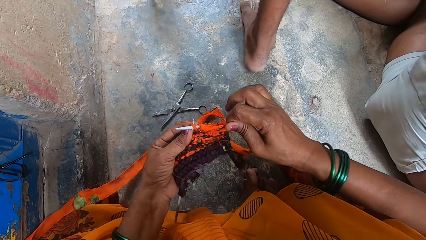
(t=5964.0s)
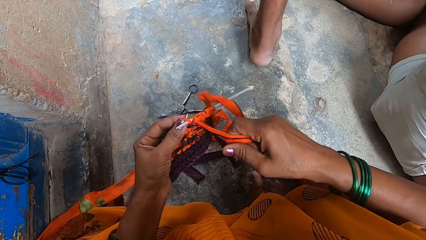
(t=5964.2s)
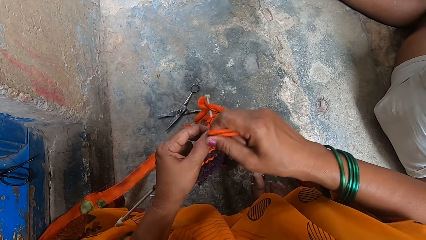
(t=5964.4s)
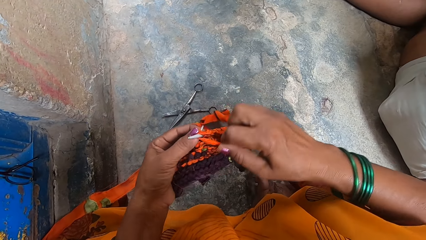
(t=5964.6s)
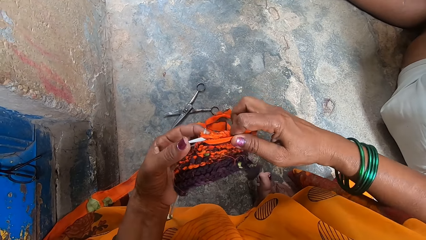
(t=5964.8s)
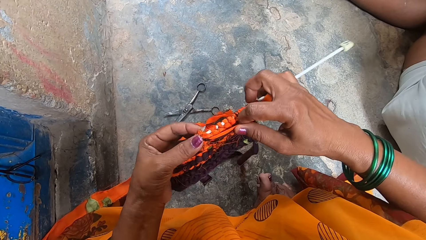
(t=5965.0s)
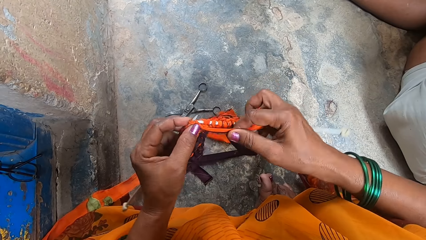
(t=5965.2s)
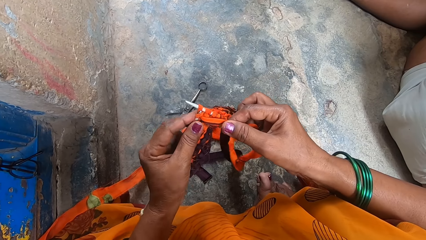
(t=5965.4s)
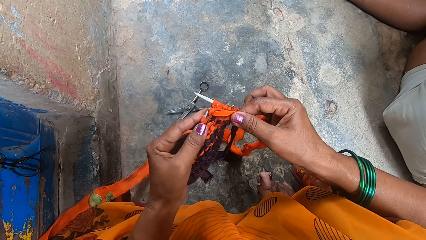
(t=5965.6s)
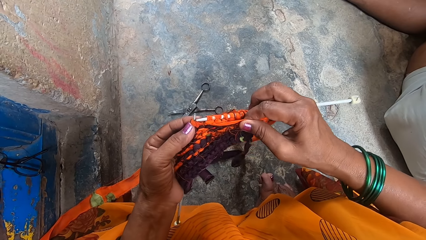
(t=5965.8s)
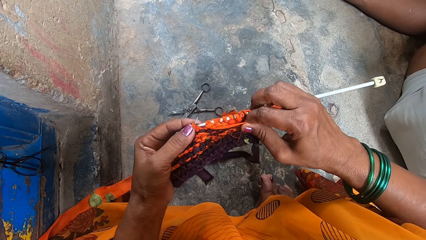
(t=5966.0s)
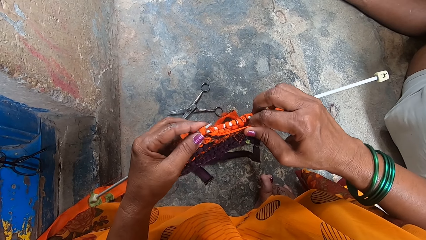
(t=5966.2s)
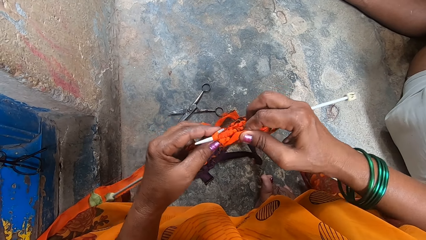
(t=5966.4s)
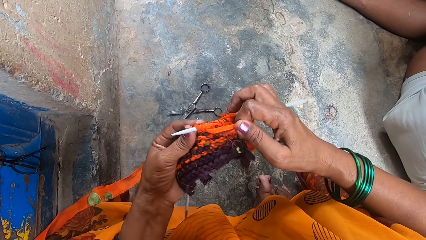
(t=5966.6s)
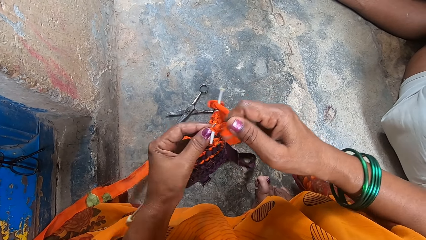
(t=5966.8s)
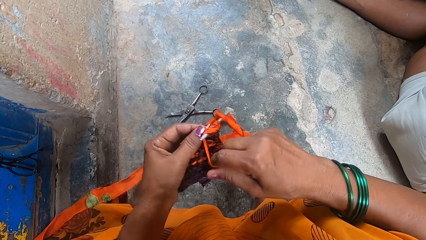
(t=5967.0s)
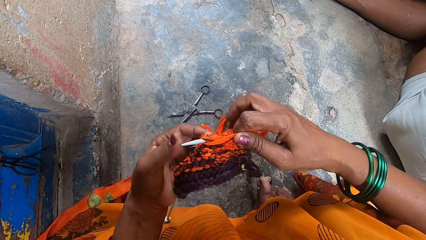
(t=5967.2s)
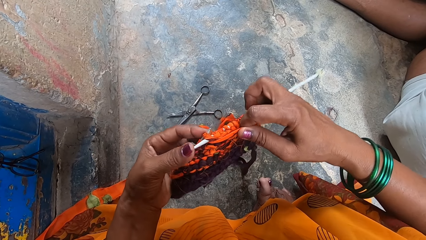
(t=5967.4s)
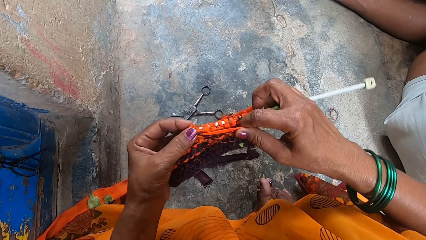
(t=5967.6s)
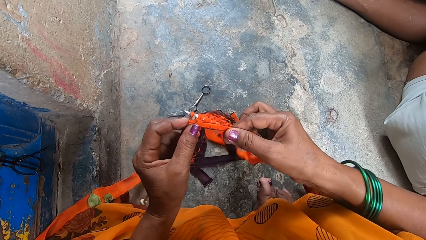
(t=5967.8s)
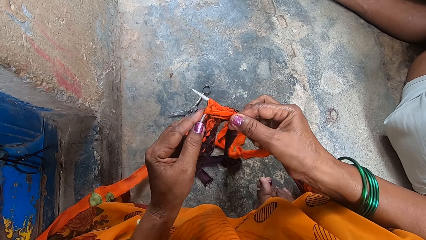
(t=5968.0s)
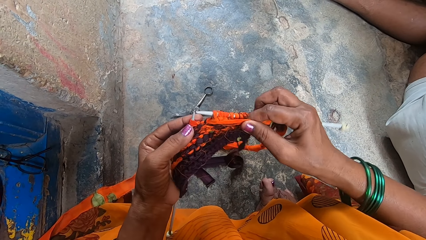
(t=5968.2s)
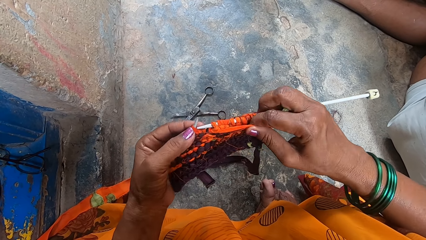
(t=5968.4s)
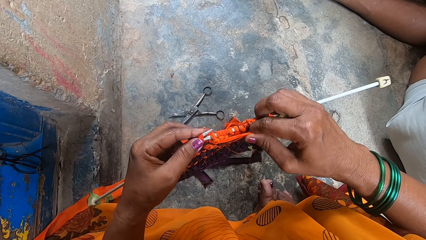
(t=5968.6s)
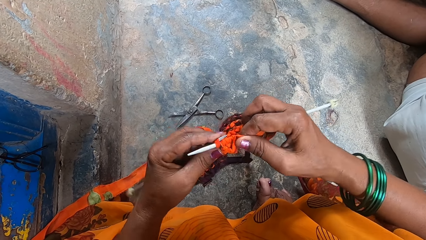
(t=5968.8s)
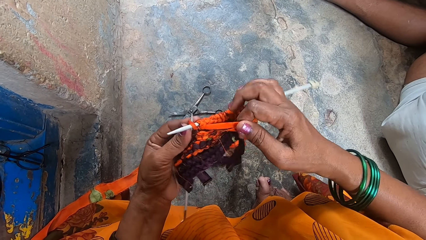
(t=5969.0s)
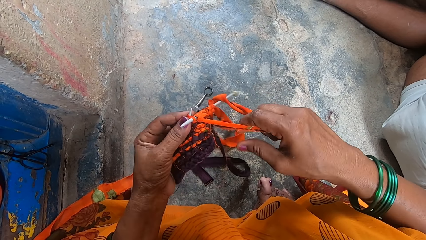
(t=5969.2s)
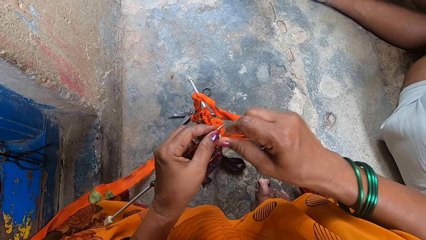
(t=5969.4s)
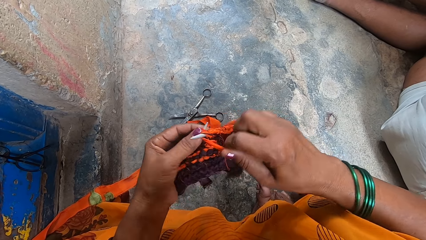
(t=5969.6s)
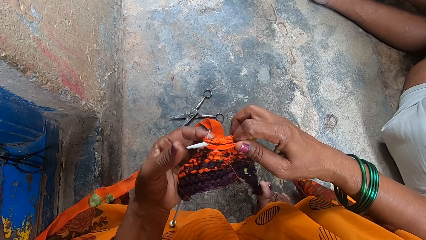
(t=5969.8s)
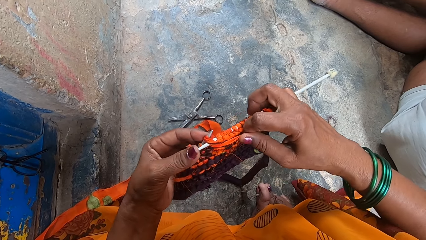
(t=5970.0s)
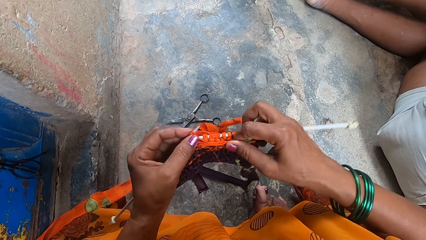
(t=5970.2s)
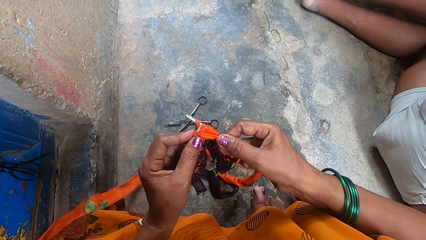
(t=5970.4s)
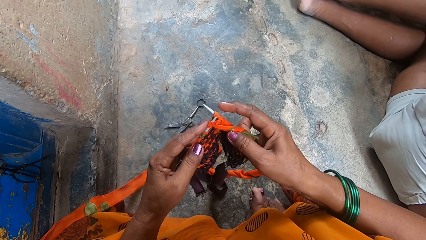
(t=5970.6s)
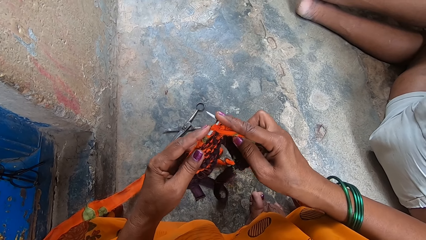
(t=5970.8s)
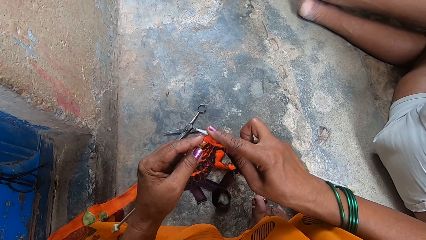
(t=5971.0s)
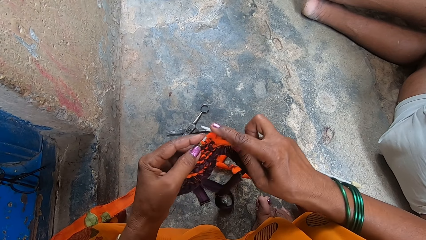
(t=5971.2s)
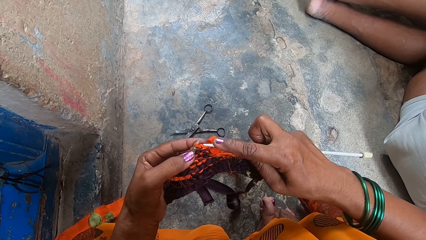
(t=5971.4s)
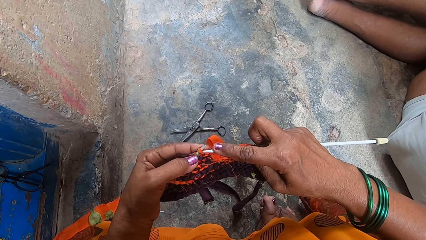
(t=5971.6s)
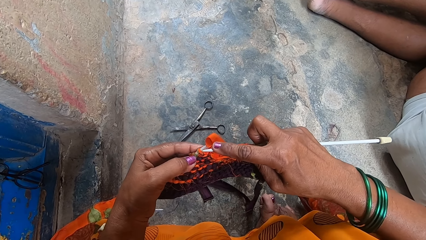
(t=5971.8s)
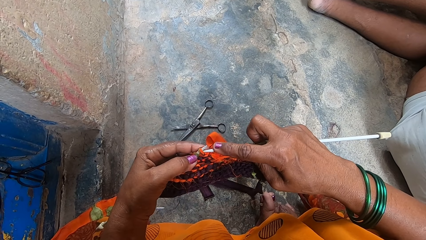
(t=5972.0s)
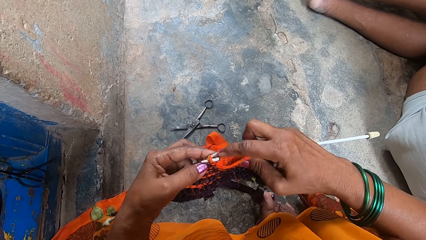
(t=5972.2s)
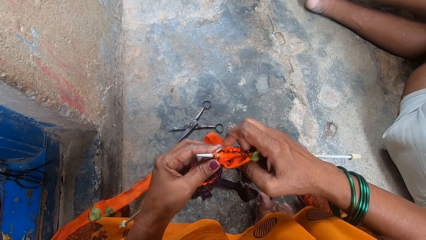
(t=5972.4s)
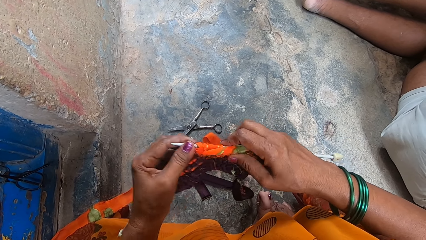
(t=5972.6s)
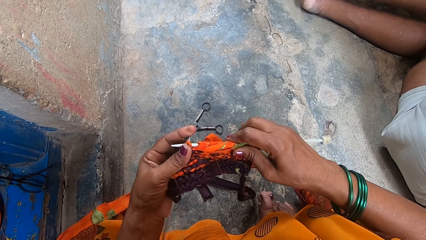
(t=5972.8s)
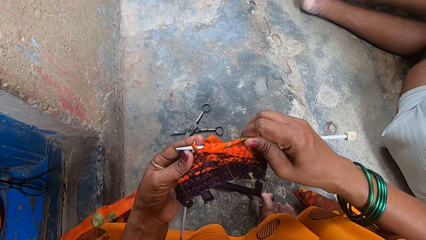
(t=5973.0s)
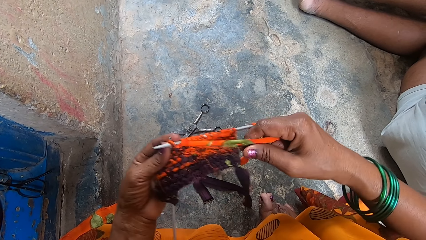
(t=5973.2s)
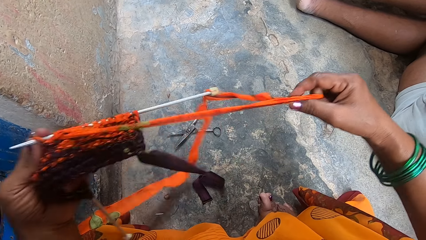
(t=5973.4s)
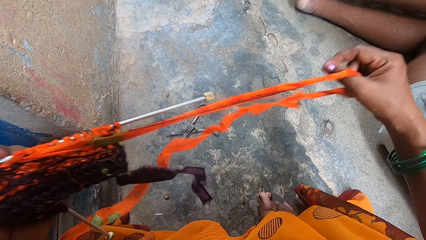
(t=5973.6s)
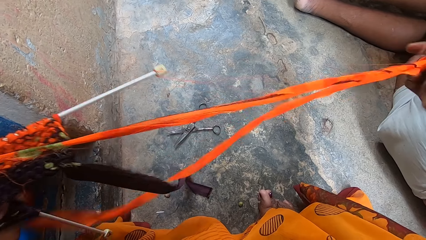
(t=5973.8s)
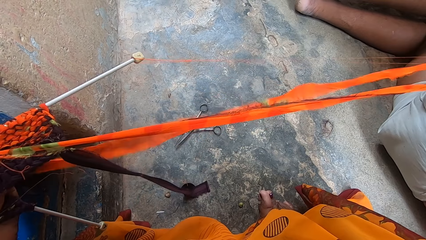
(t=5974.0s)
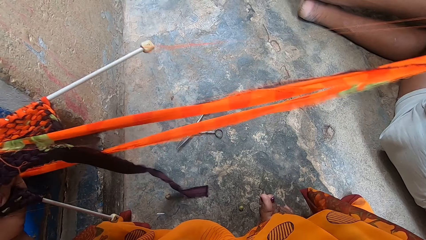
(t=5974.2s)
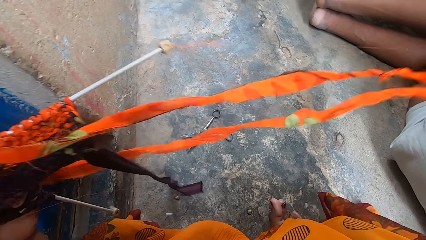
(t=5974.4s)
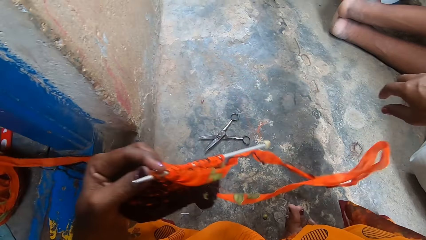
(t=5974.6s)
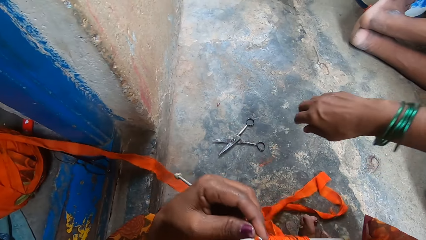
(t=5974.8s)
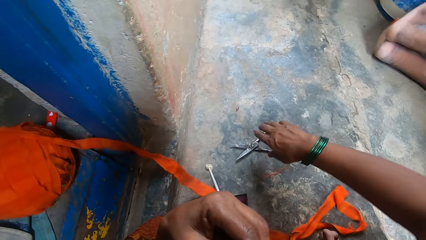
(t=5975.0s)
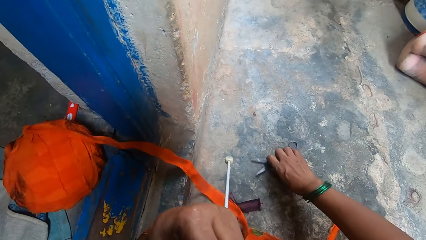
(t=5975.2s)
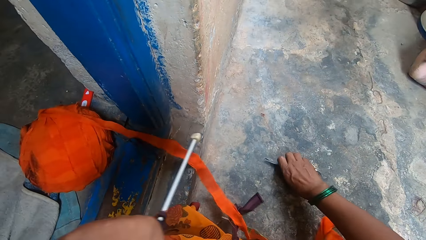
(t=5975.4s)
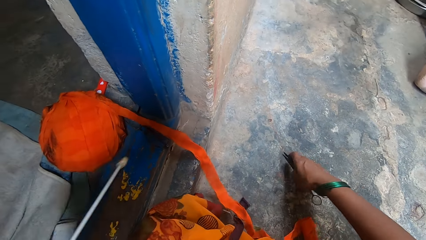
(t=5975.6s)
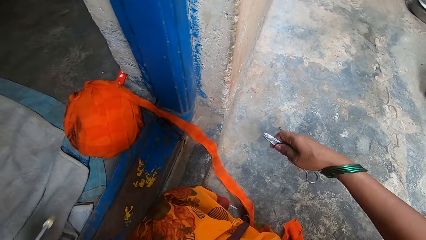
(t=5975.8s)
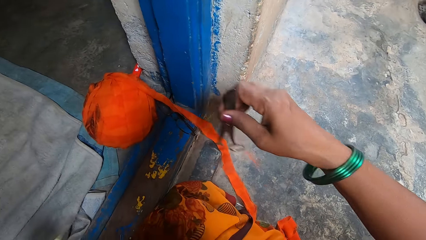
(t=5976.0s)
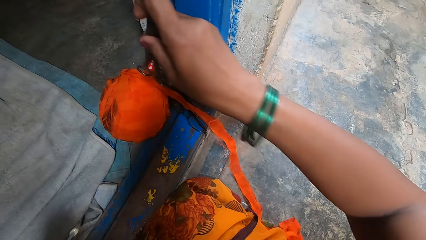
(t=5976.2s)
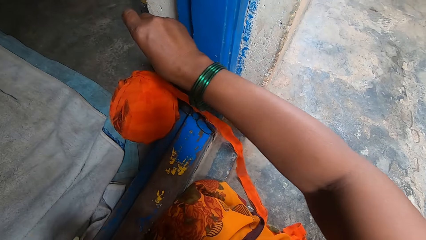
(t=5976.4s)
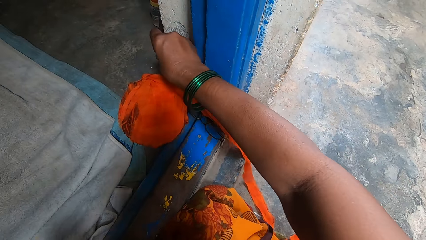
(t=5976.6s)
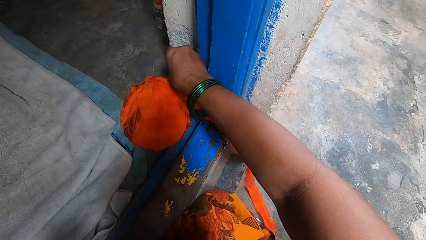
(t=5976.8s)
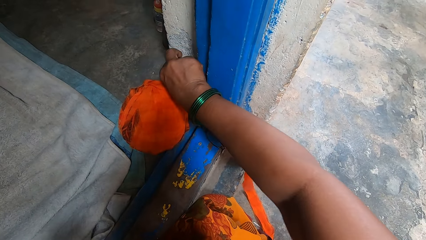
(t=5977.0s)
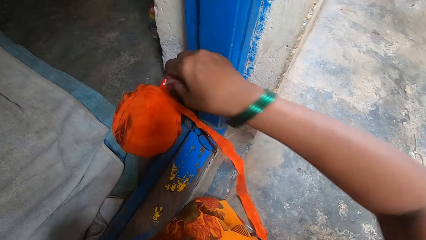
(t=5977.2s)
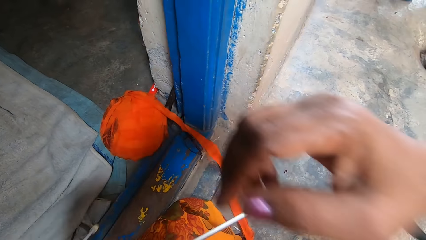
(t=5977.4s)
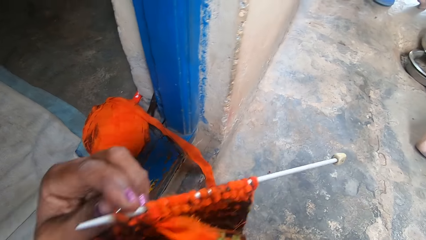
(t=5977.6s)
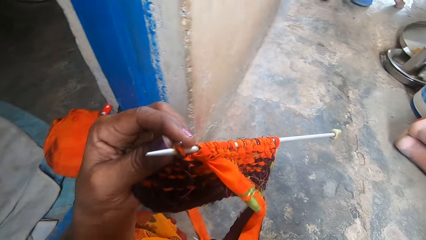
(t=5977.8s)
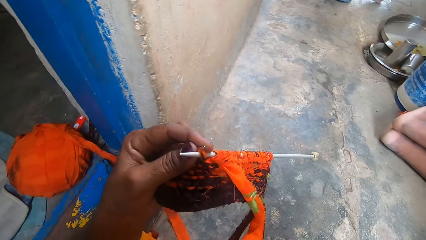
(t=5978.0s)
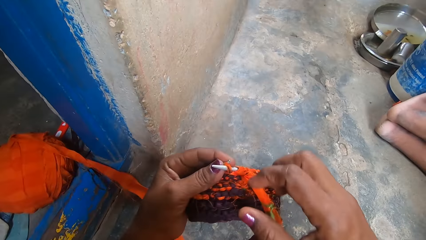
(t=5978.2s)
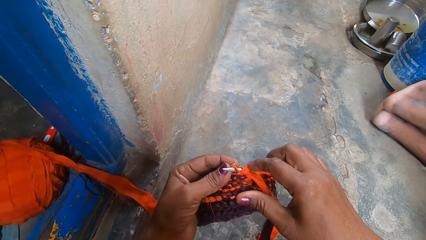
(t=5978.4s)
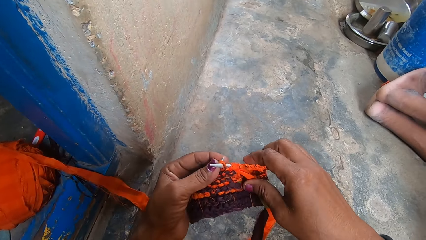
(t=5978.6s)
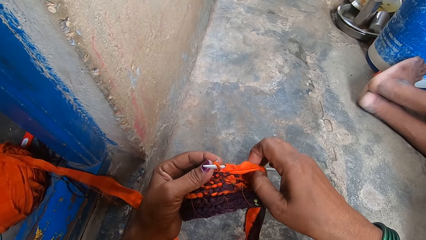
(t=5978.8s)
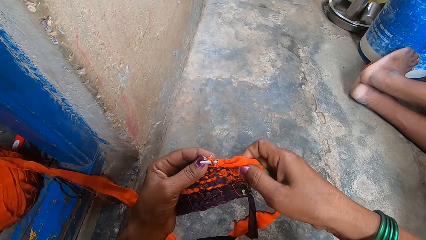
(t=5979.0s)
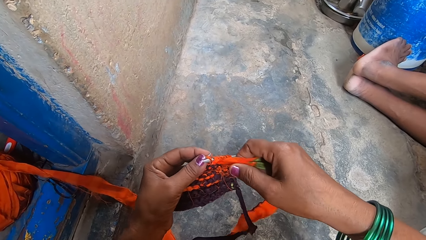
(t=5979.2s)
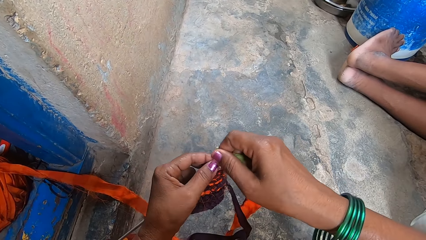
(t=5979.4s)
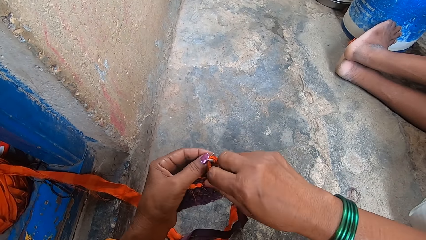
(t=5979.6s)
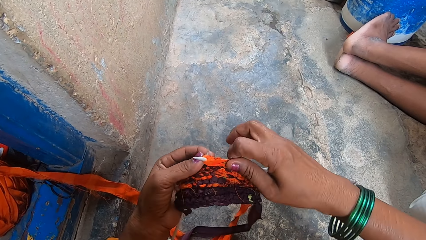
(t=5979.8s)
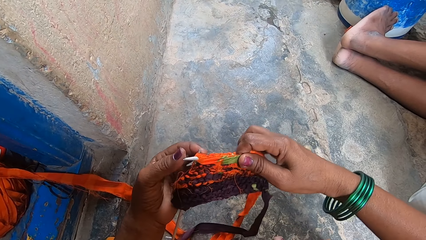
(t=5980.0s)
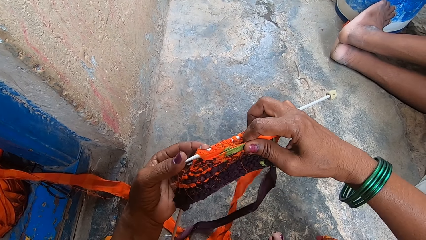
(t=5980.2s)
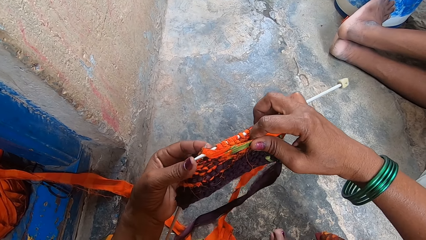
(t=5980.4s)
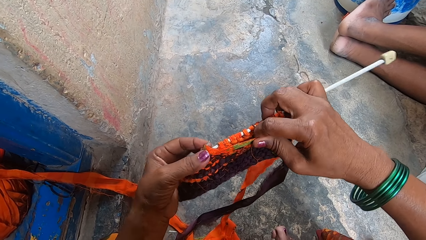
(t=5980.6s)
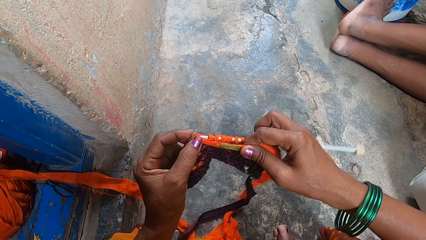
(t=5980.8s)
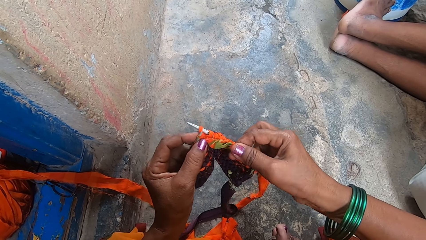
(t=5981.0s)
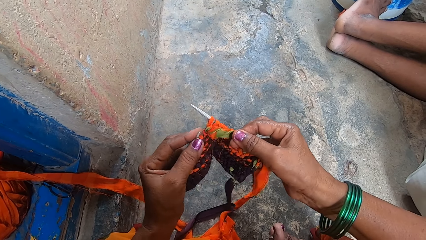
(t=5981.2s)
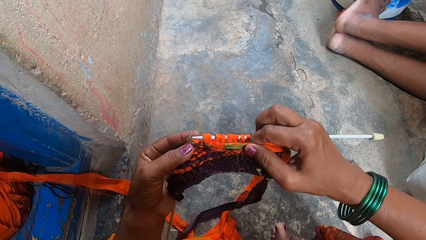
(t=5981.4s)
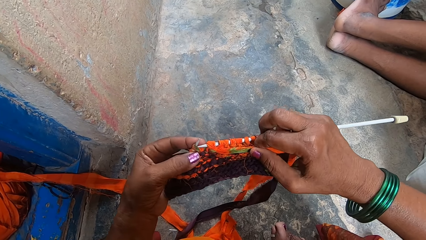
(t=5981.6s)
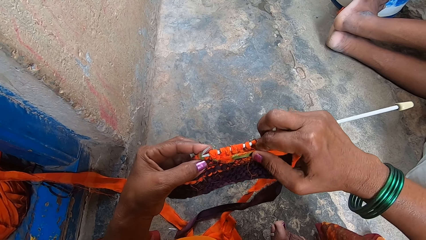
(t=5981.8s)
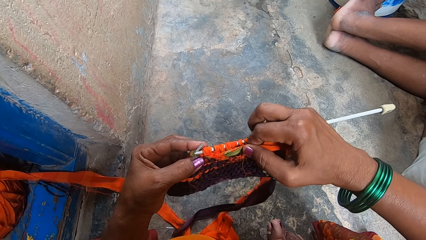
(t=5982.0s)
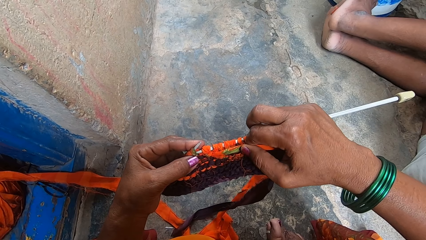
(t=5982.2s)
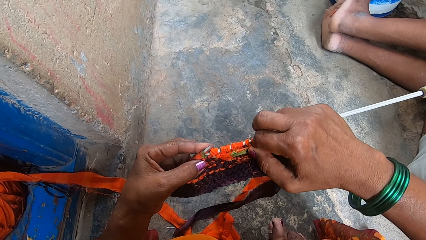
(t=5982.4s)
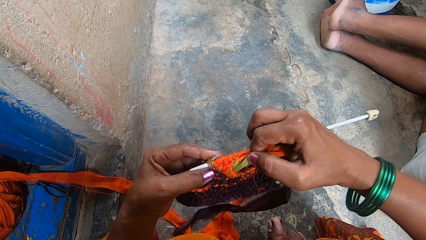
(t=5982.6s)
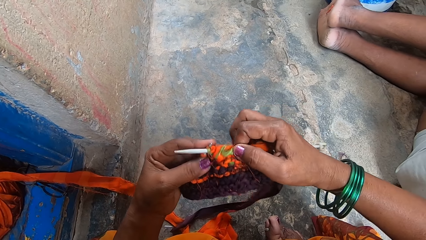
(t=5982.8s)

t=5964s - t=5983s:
A man walks. The camera wearer knits the fabric using the knitting needle. She pulls the fabric yarn with her right hand. She straightens the yarn. She picks up a pair of scissors from the ground. She places the scissors by the entrance, next to the yarn. She continues knitting the fabric yarn. She knits the fabrics with the knitting needles.
